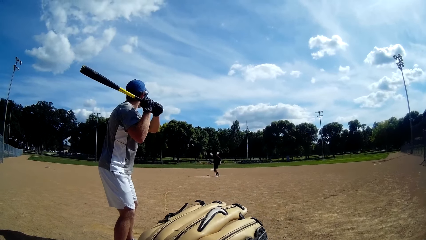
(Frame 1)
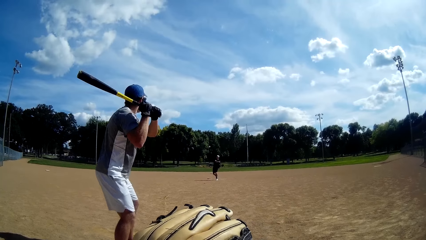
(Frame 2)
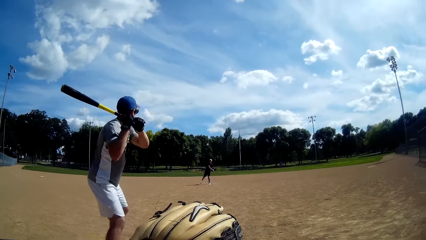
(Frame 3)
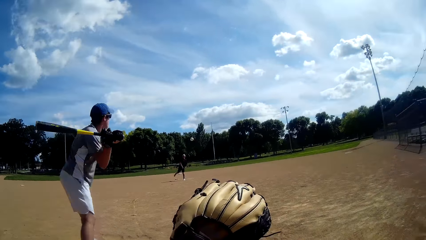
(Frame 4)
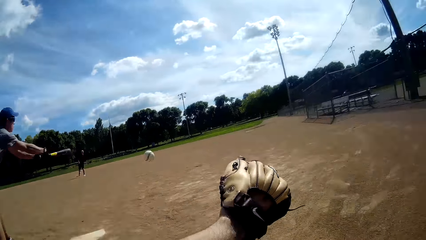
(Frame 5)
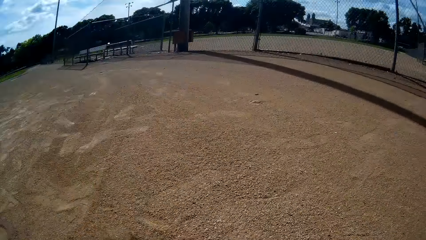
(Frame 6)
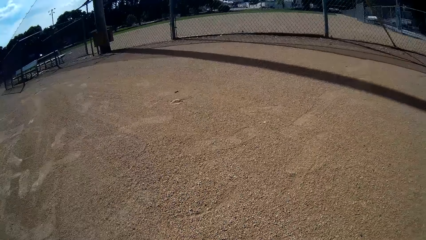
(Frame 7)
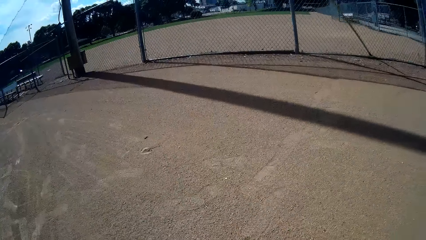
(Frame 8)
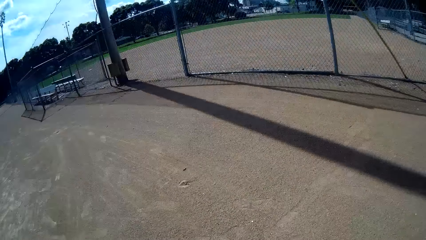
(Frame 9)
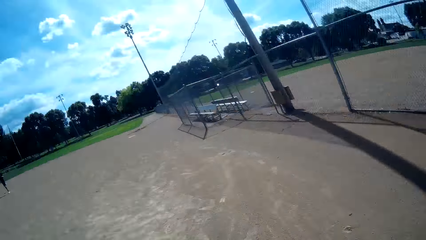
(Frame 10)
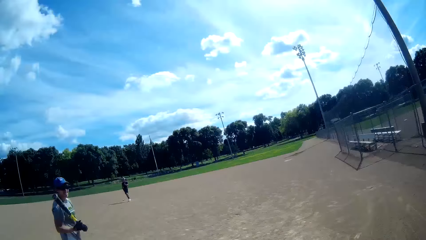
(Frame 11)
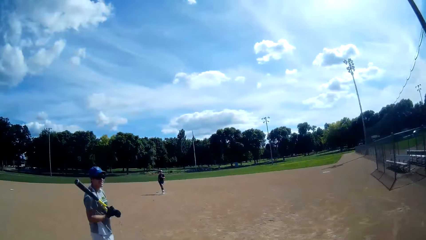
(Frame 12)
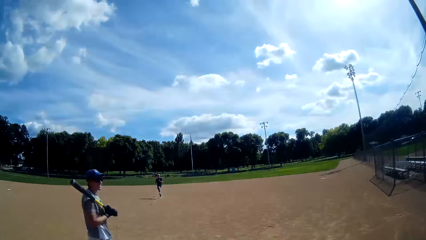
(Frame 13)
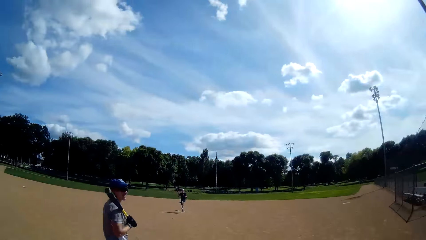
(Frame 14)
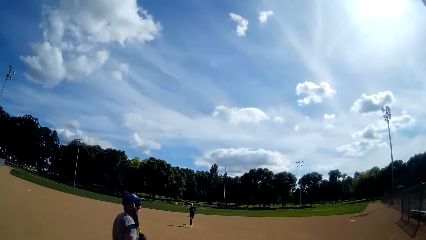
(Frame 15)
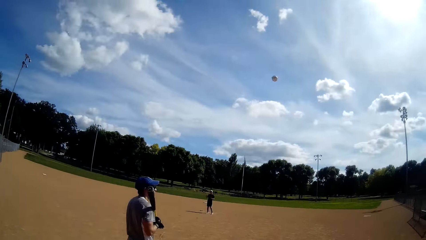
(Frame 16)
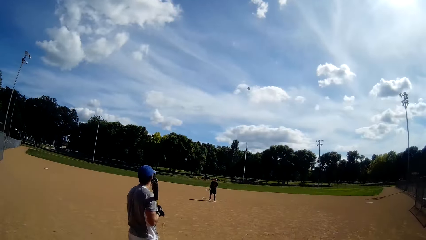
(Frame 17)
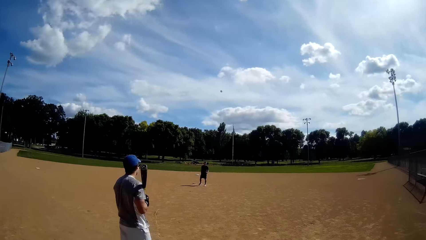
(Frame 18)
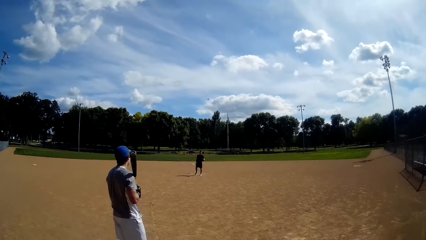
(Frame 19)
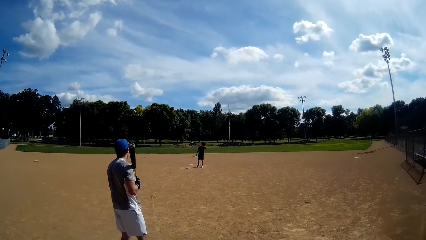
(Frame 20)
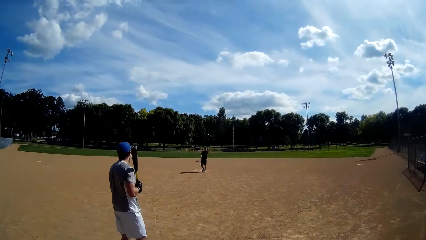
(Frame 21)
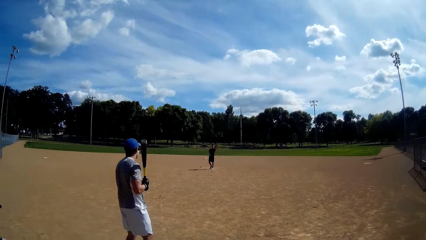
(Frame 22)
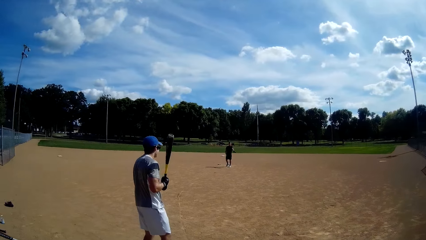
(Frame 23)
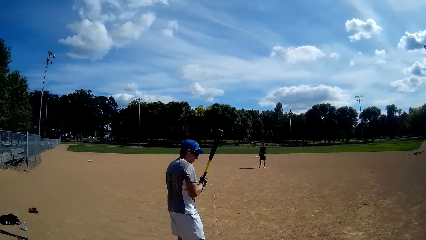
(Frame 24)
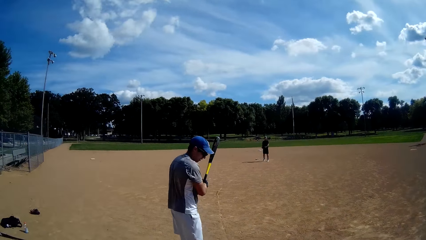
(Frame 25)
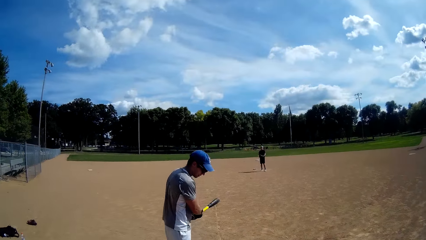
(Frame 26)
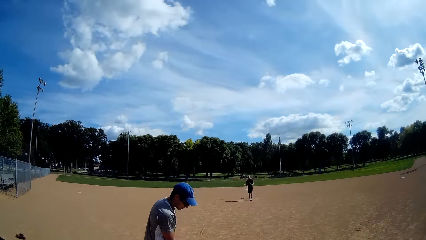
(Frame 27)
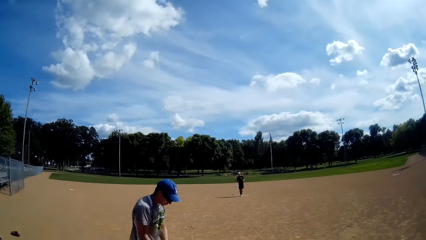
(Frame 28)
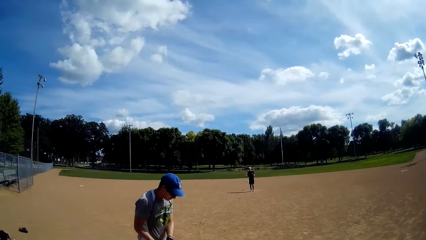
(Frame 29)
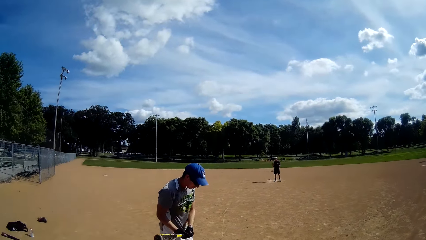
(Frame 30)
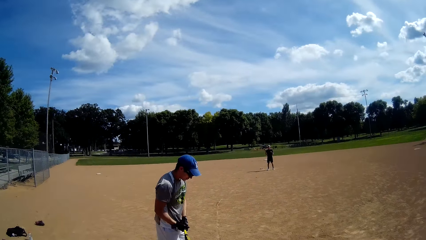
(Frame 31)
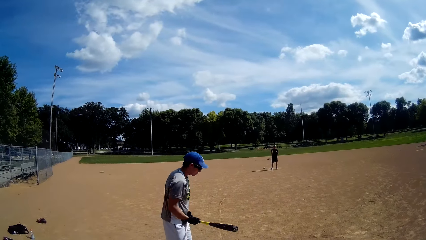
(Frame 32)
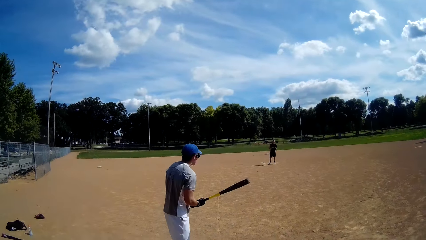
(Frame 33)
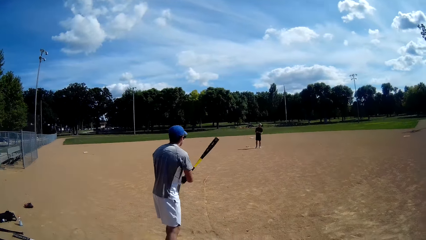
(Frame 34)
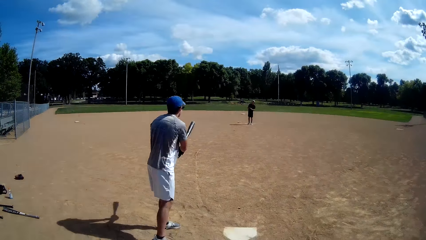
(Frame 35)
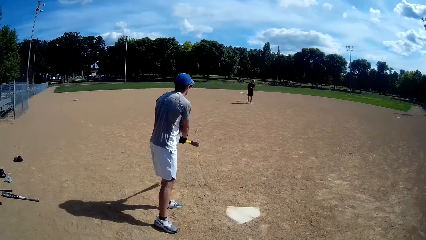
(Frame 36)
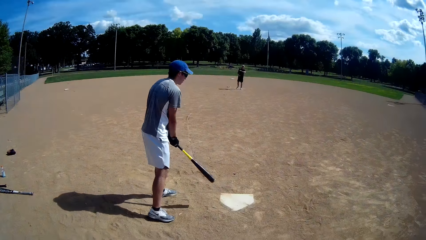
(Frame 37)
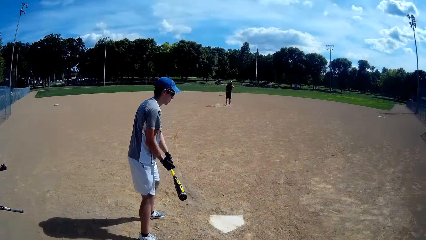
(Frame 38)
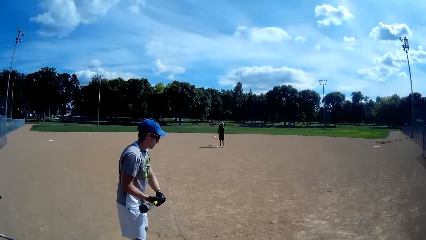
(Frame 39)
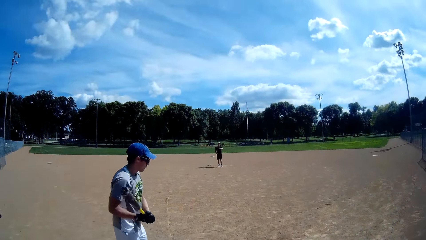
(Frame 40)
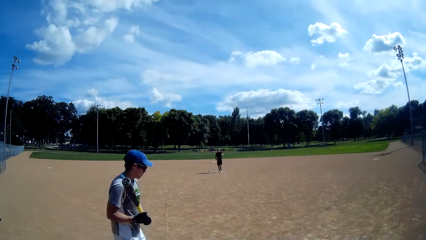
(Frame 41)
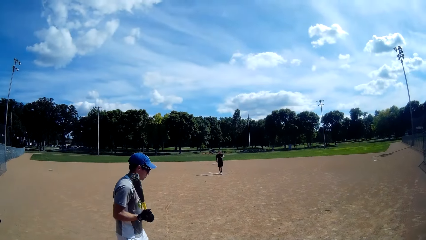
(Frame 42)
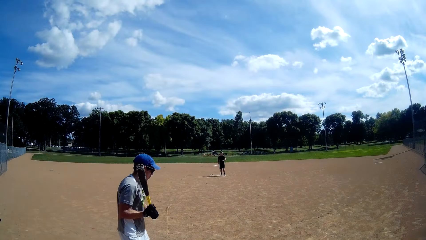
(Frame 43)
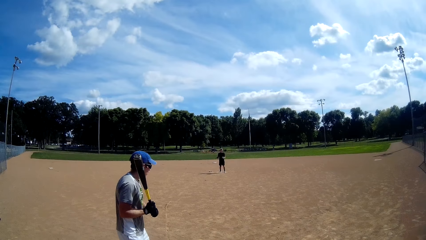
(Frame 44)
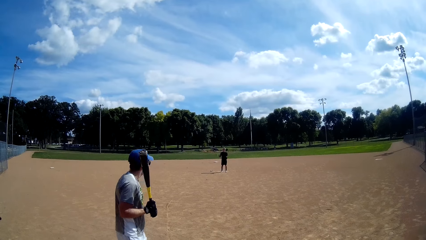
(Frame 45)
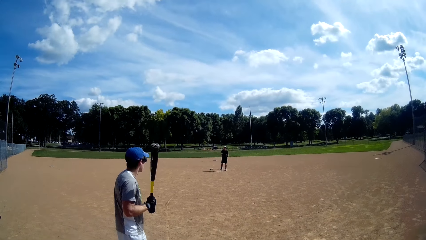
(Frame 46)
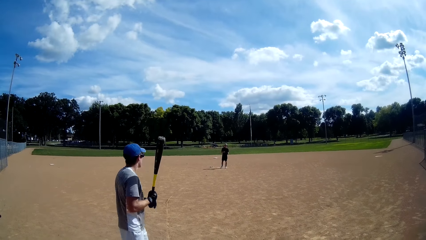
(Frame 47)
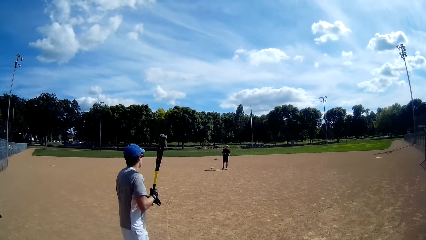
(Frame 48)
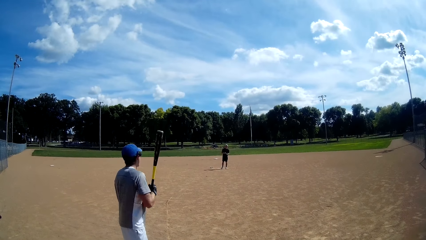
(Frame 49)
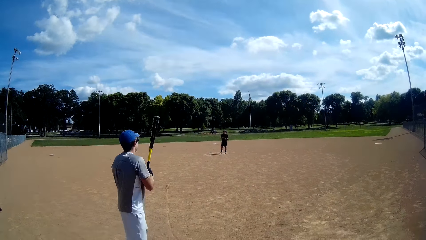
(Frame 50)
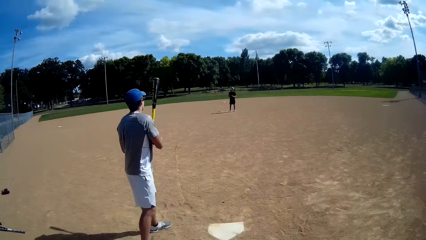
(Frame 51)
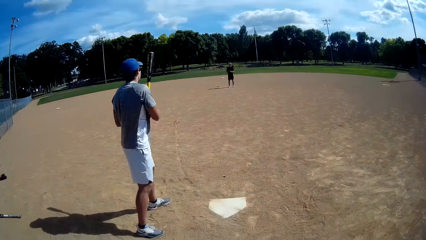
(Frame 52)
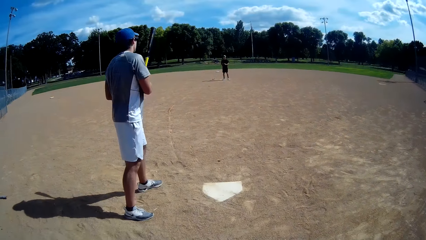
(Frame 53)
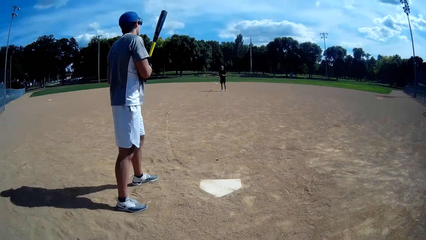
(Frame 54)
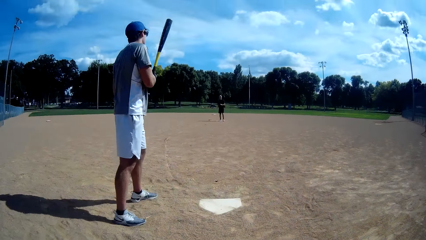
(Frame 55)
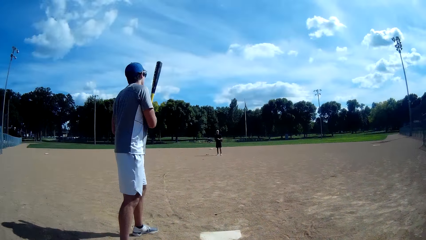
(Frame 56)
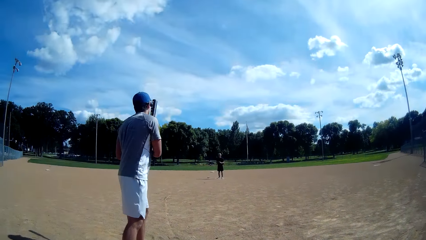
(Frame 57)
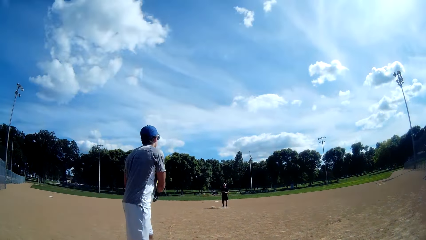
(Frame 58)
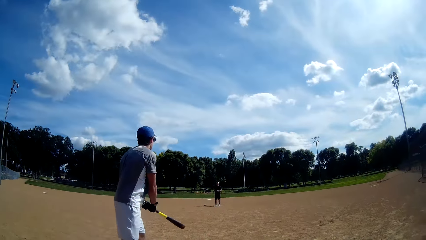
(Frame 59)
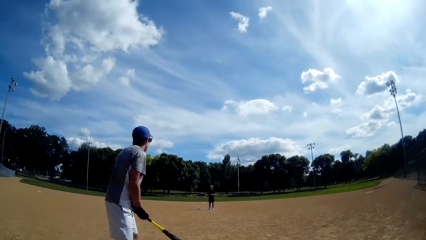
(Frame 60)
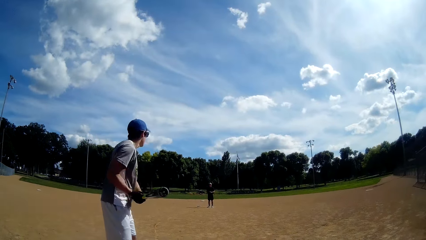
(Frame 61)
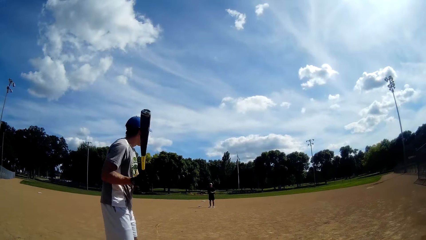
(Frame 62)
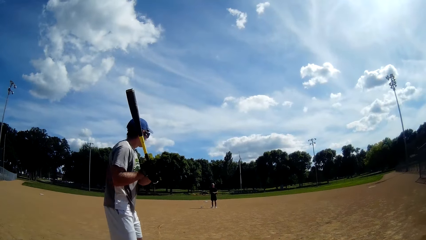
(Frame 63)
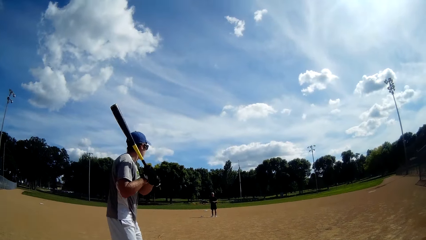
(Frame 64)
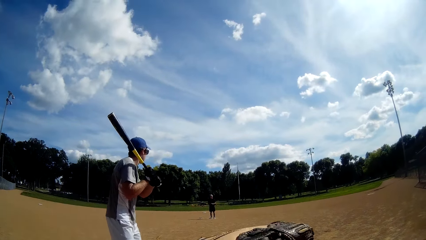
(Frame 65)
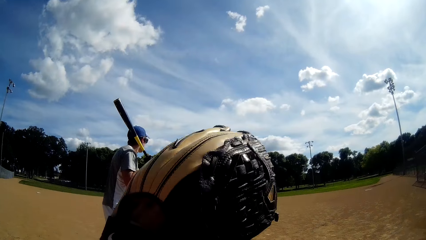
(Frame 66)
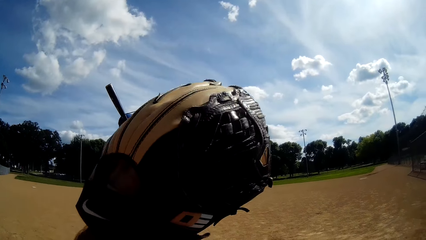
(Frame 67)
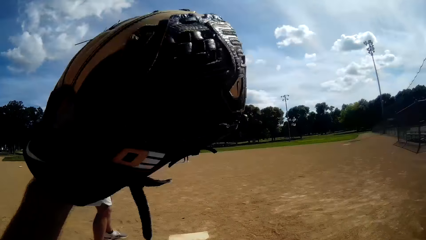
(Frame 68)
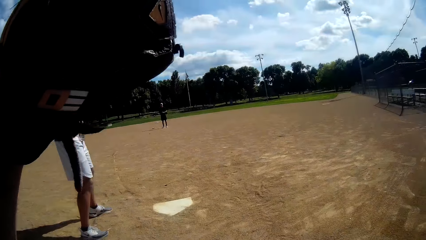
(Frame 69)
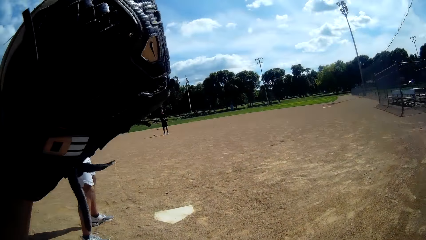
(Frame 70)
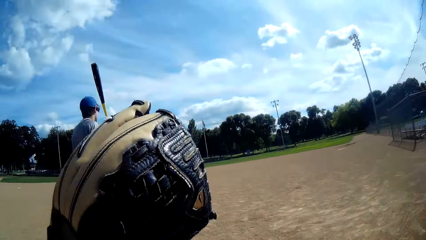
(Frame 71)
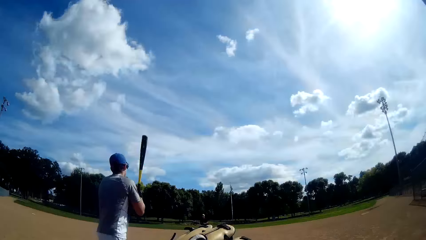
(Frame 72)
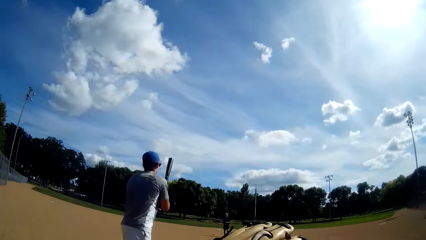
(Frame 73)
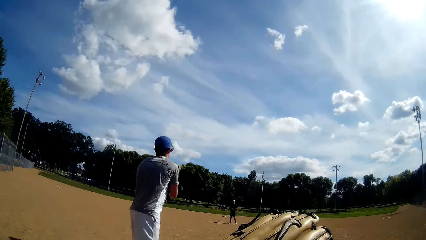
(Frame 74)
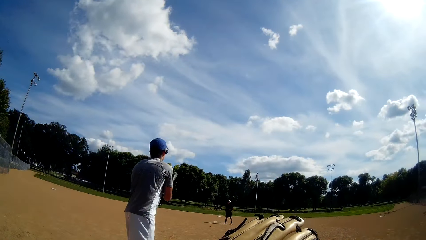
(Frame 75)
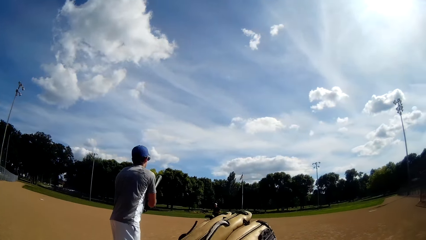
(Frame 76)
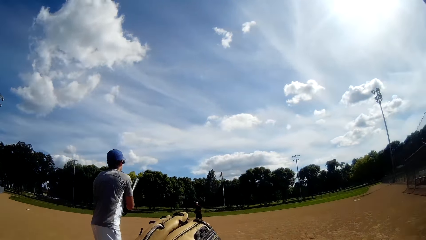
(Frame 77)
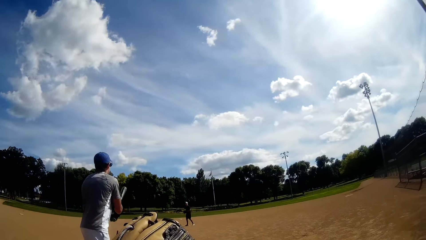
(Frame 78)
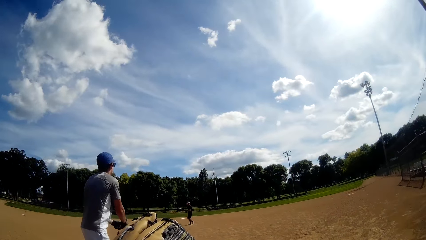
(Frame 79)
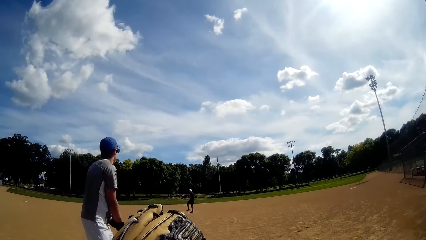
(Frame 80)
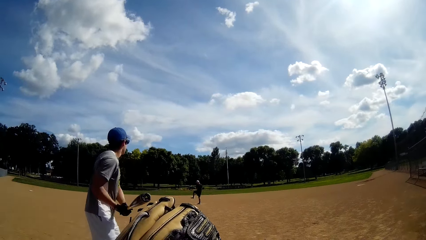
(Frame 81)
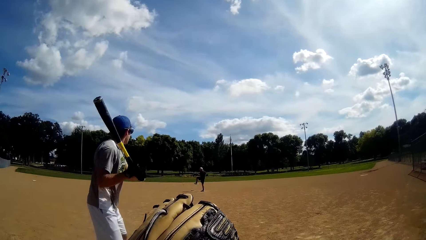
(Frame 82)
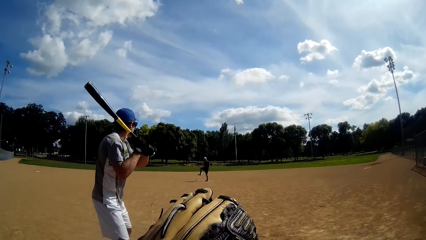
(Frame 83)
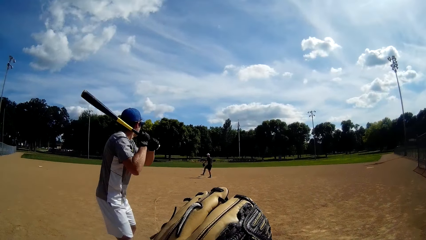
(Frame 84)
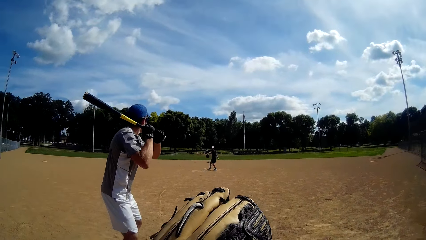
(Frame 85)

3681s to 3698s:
A man throws the baseball to the camera wearer. The camera wearer catches the baseball with a baseball glove. They hit back the ball. They throw the baseball to the man. The man catches the baseball with a baseball glove. He prepares to throw the ball. The camera wearer raises the hand.
